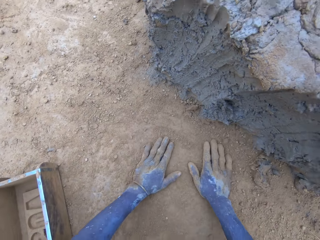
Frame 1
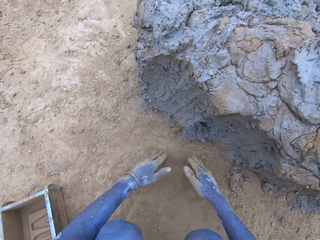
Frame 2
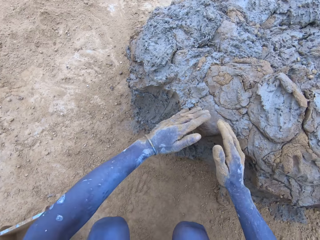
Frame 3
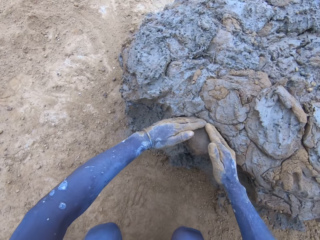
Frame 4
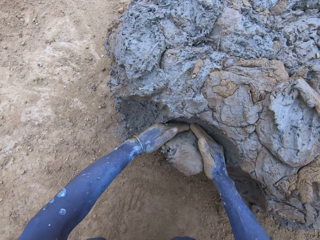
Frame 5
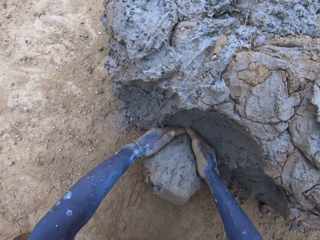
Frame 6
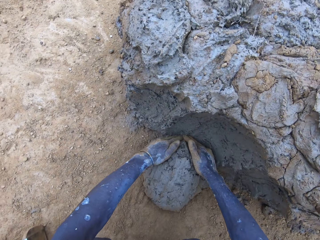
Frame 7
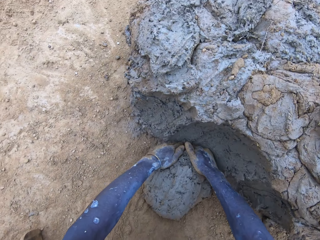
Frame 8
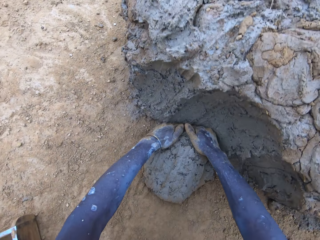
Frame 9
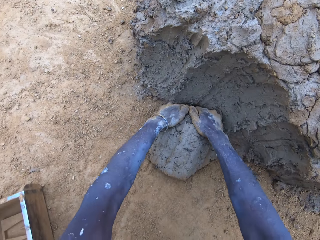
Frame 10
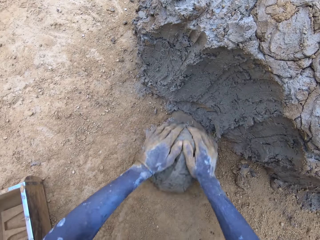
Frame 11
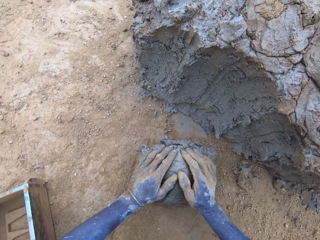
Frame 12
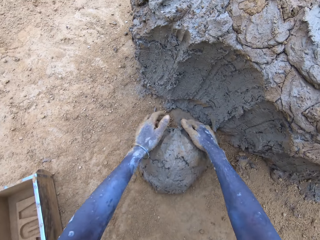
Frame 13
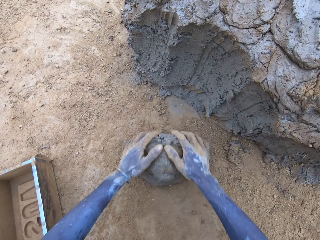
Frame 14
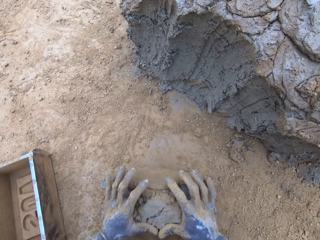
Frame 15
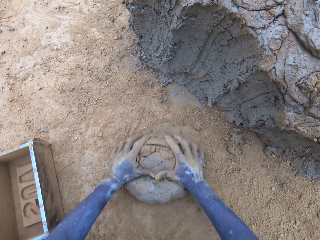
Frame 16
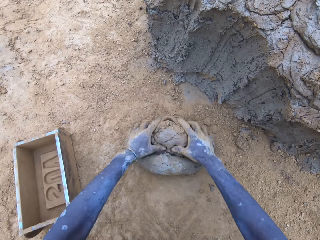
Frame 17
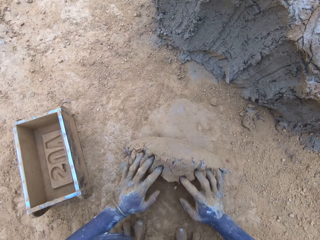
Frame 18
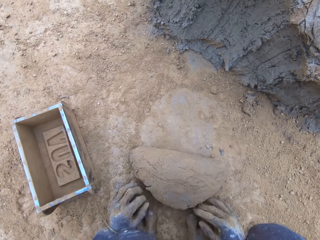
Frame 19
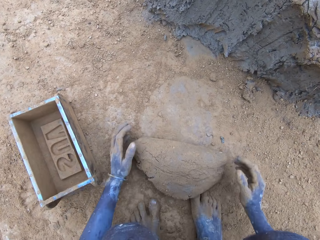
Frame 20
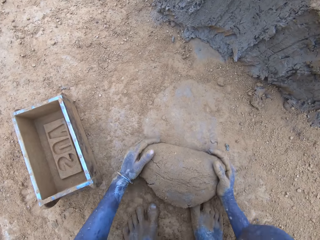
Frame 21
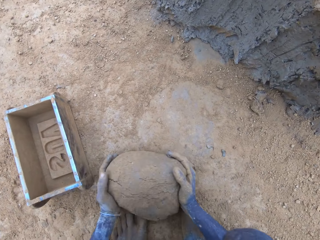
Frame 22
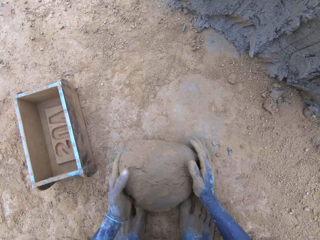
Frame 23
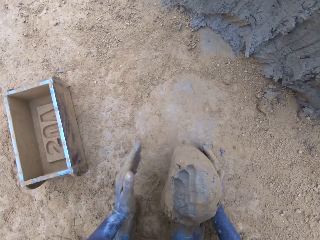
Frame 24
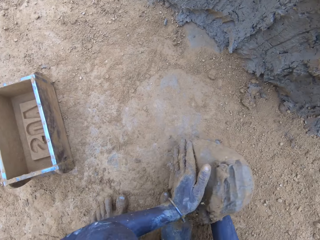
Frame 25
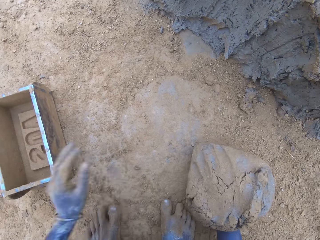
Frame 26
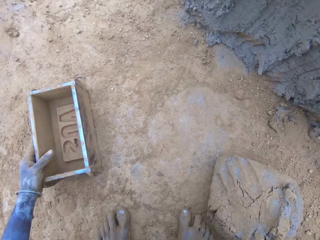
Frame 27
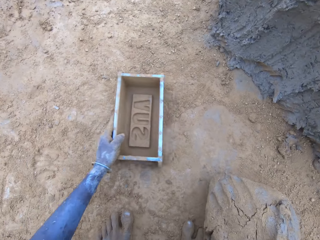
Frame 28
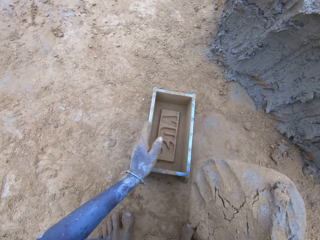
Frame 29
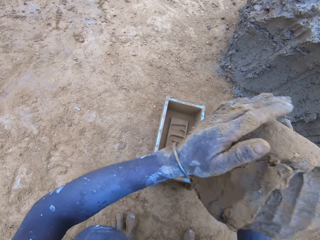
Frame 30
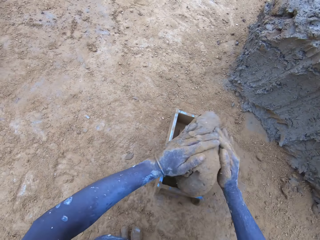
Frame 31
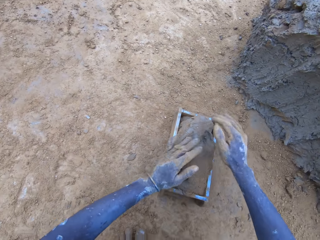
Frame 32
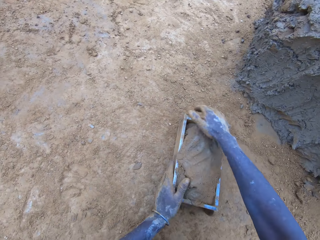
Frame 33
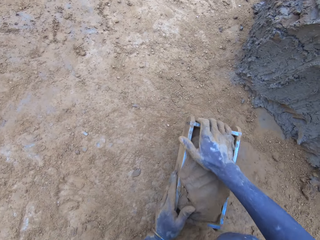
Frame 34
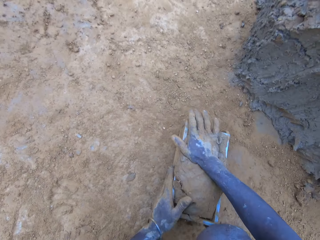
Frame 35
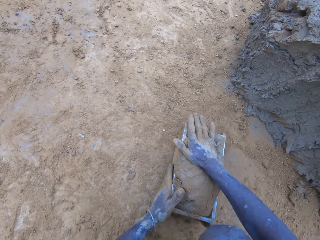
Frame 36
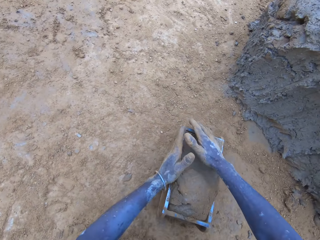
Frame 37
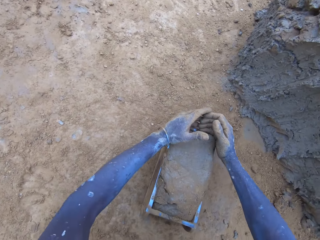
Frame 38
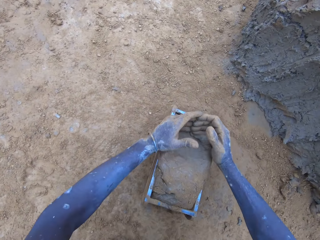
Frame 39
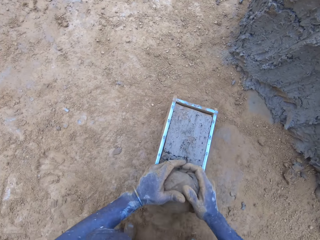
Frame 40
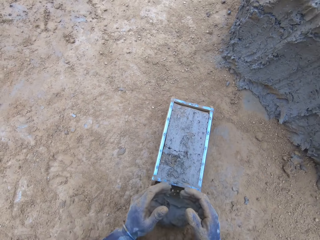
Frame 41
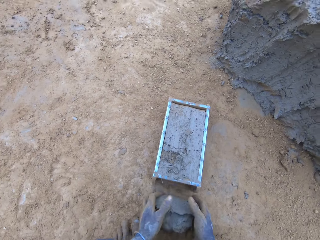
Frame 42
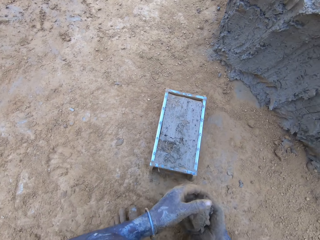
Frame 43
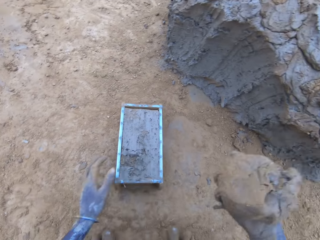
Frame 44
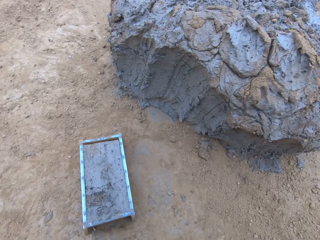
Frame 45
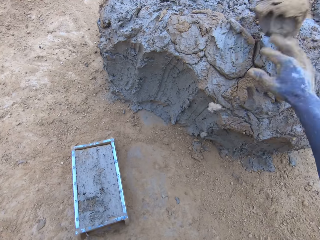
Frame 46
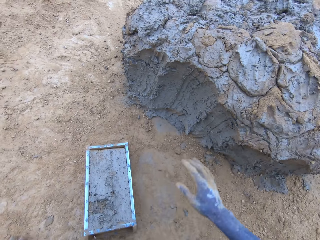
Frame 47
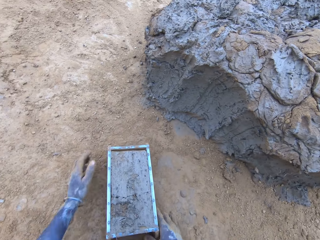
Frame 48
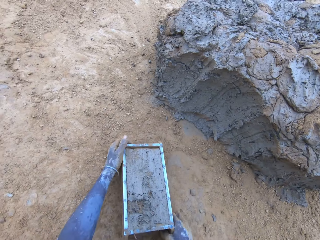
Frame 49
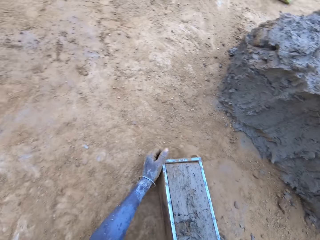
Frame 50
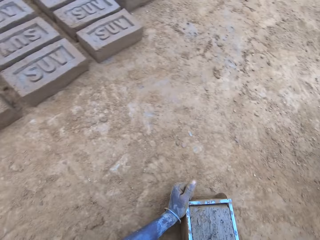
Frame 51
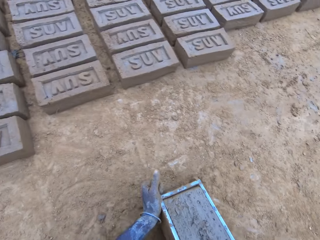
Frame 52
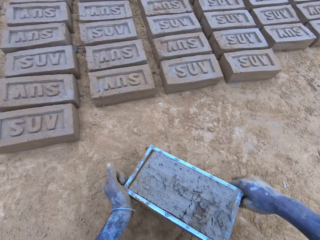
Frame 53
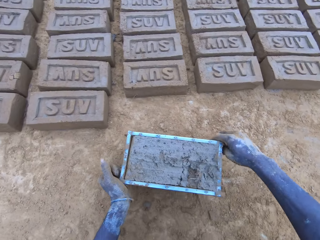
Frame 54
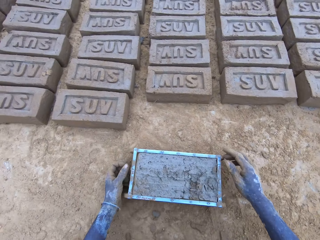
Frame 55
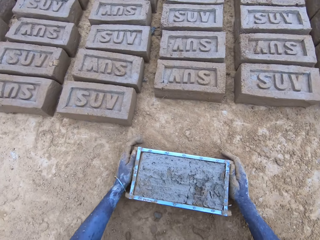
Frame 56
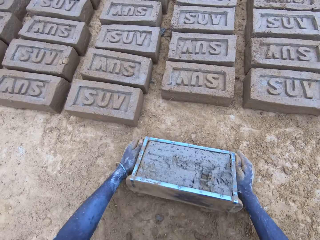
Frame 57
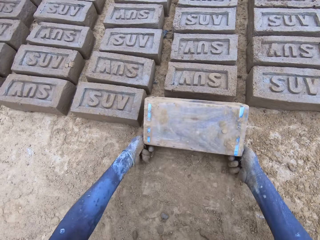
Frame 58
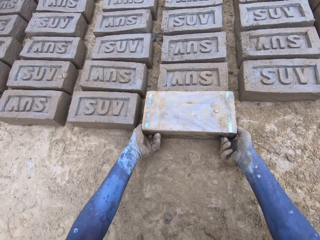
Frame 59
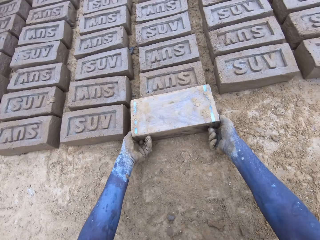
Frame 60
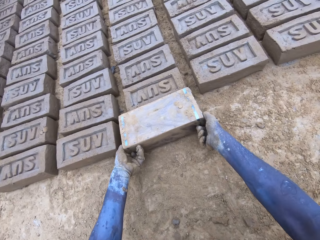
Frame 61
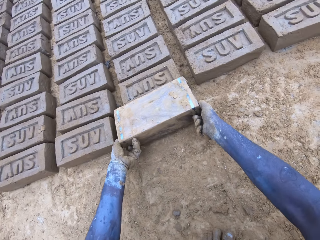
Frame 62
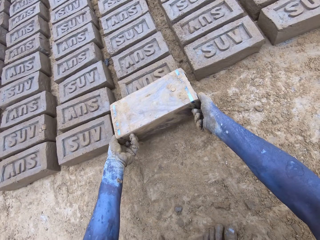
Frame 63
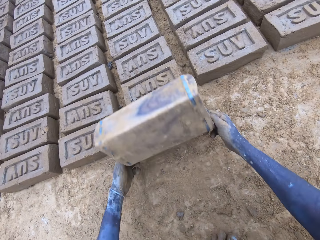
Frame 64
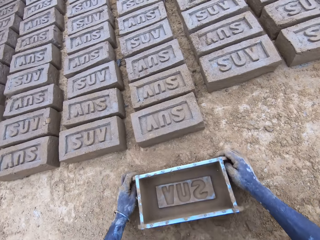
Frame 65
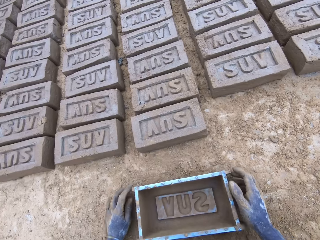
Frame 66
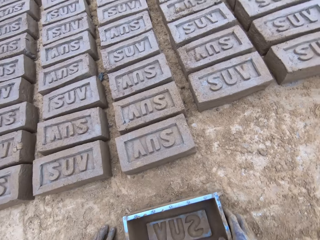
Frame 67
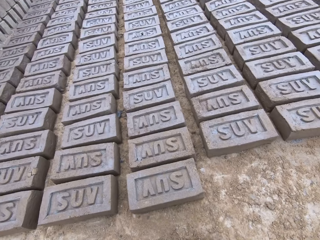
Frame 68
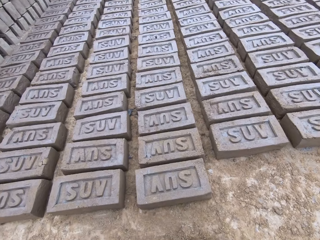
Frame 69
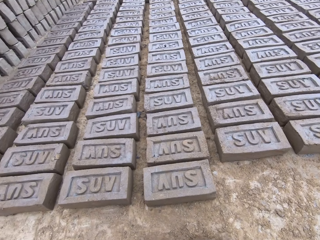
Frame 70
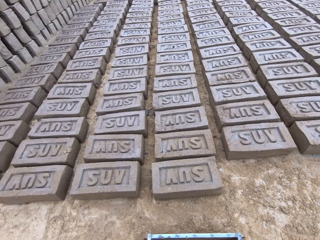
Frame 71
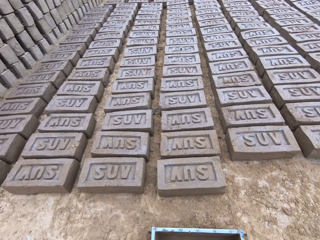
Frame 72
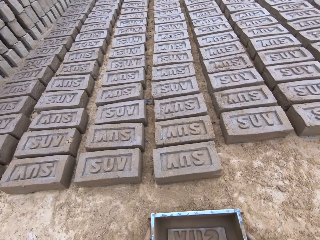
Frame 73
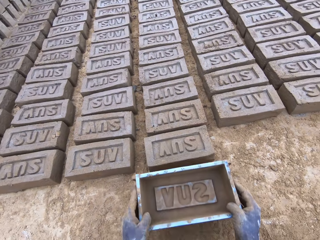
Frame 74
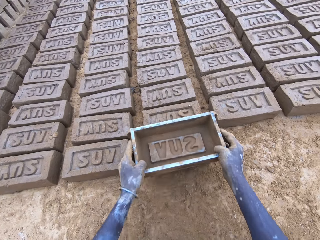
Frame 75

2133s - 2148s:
The camera wearer scoops mud. They put mud in the wooden brick moulder or brickmold. They scoop the excess mud on the brickmold. They throw the mud on the pile of mud. They drop a brick. They pour the mud in the brickmold on the ground.

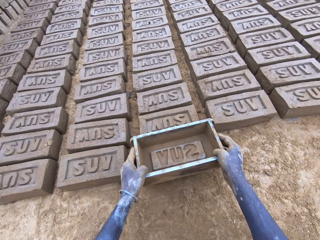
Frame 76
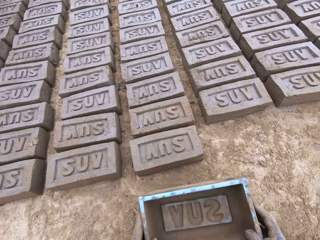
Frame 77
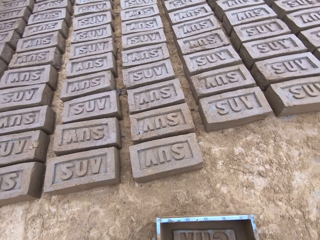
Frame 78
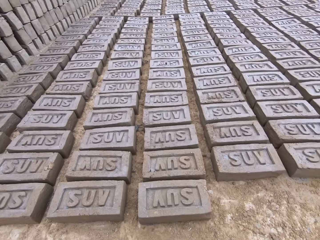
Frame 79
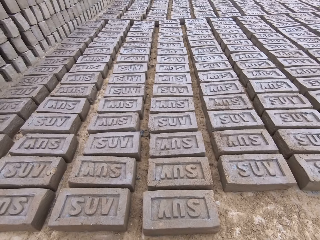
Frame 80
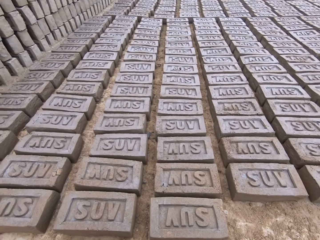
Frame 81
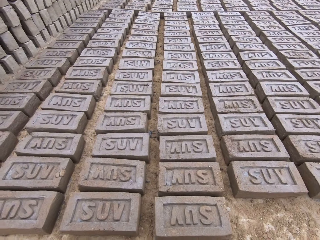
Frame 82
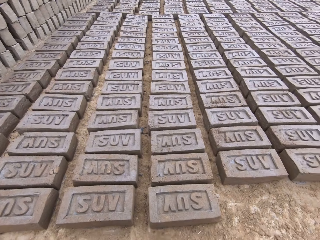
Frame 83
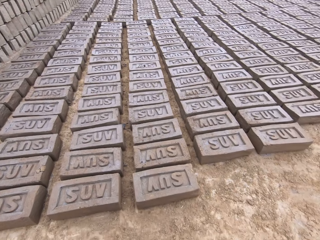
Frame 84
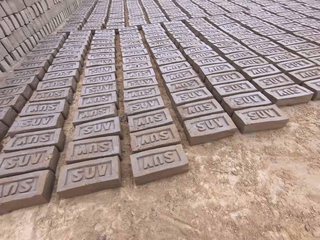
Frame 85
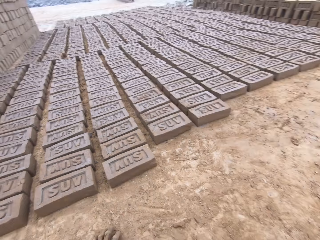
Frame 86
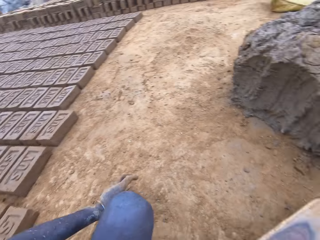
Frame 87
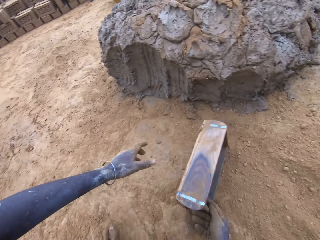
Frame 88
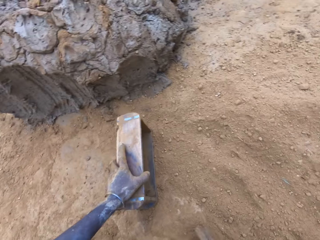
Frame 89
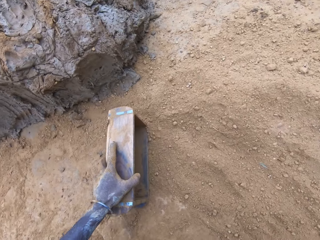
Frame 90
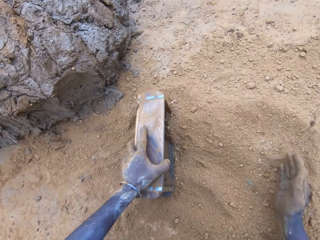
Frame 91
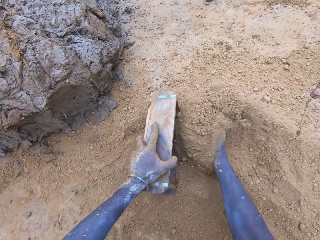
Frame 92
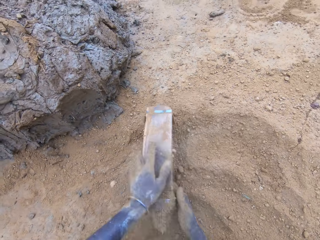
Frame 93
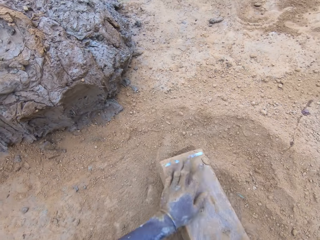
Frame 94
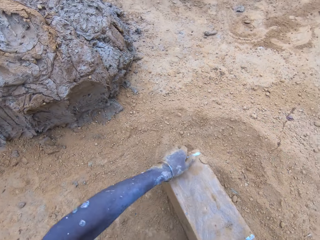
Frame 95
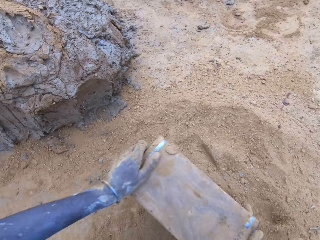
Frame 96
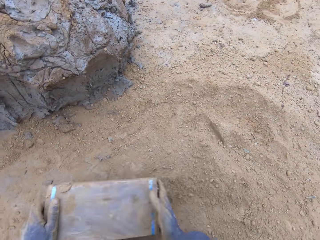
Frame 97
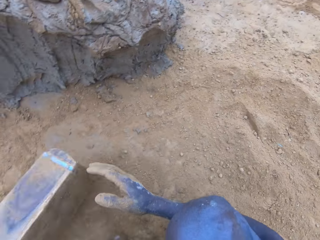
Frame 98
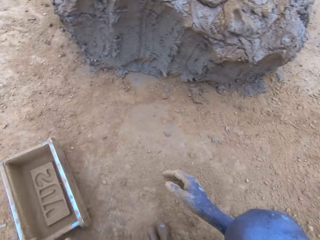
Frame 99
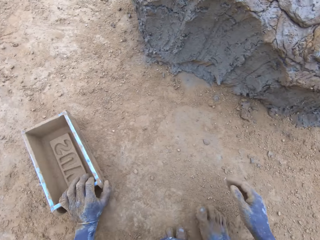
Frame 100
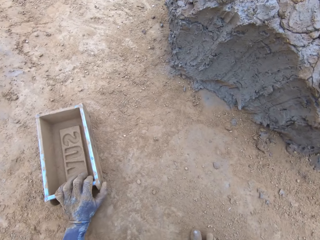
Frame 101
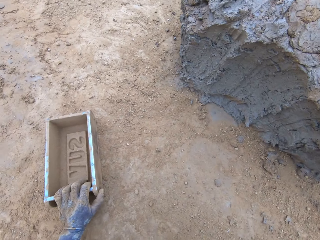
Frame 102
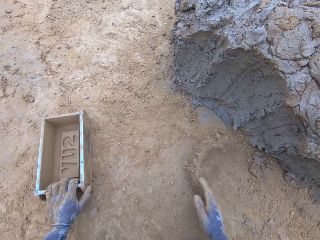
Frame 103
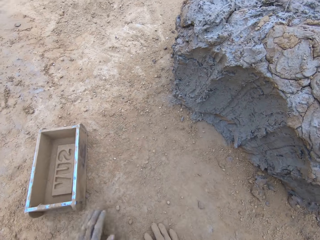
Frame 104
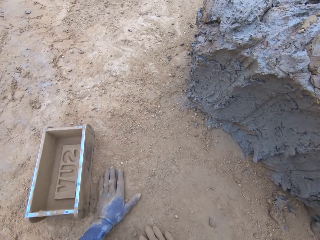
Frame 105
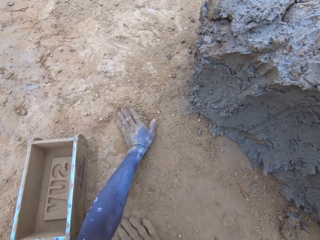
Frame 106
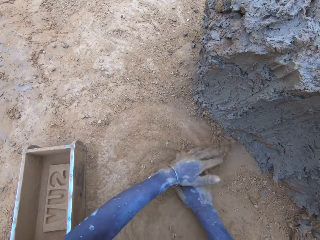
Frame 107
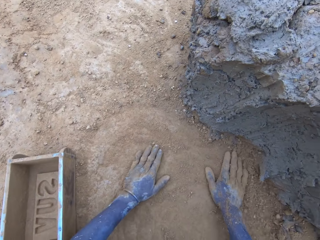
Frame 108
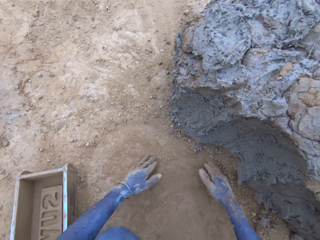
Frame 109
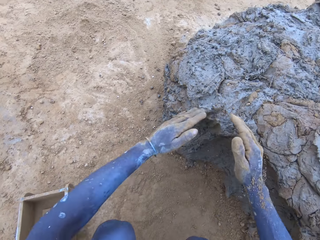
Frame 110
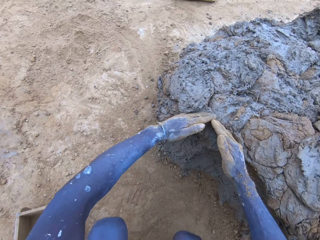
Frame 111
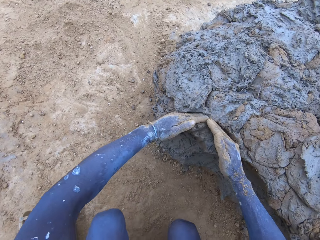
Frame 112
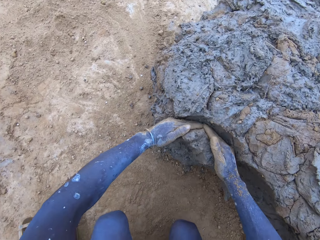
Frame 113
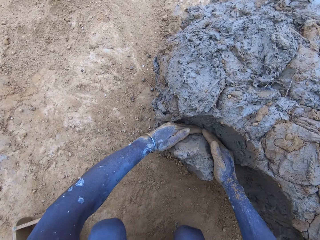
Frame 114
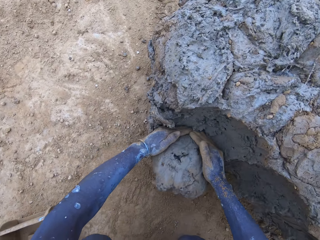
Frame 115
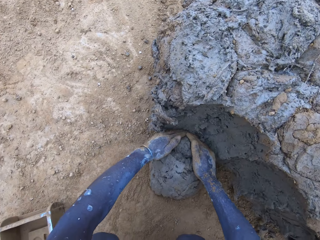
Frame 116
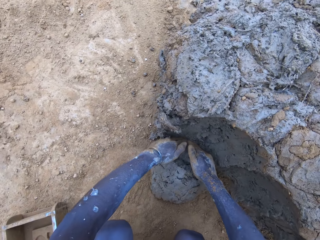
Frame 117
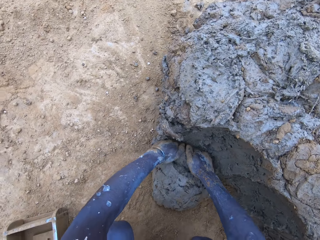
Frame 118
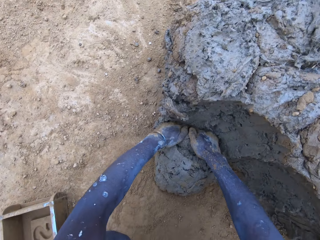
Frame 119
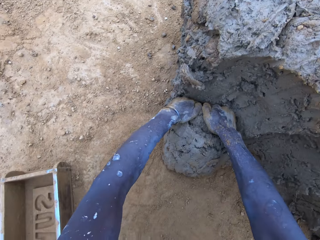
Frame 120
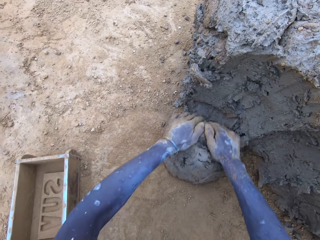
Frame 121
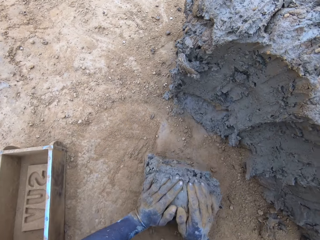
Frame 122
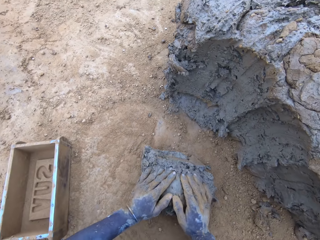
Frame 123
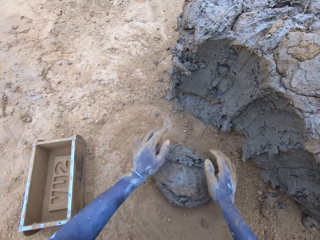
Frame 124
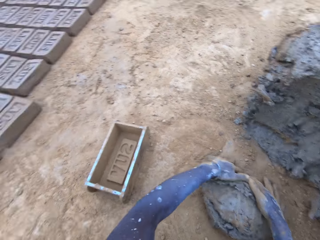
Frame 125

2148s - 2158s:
The camera wearer puts soil in the wooden brick moulder or brickmold. They pour the soil from the brickmold. They scoop mud.
